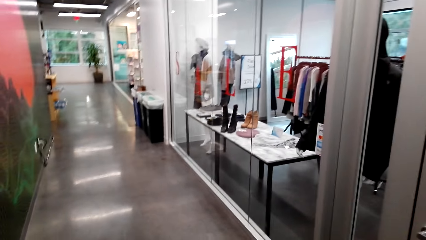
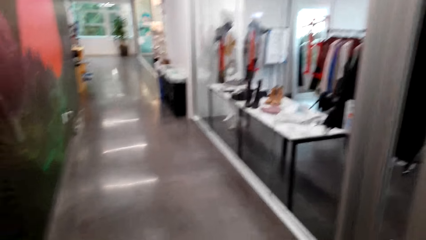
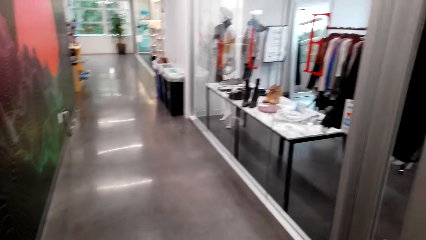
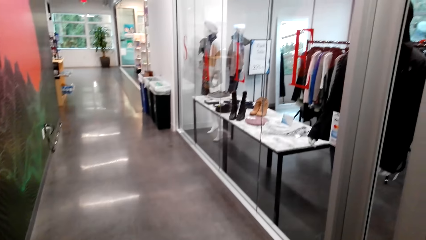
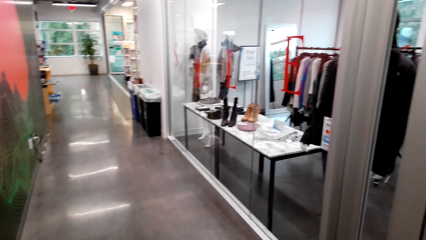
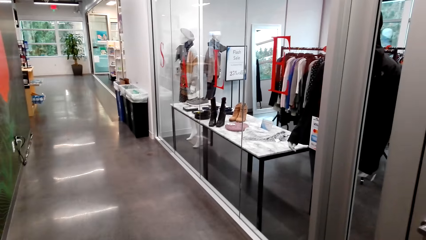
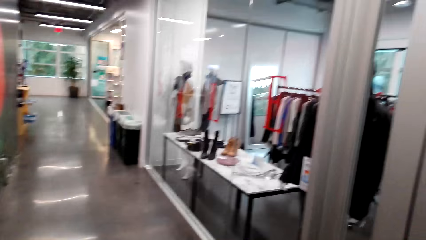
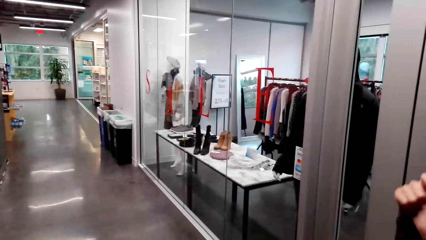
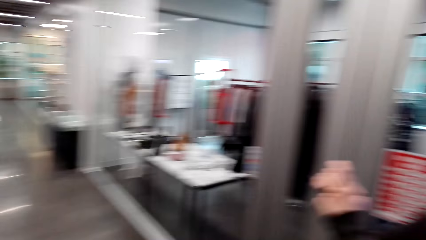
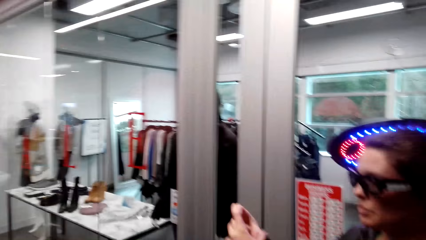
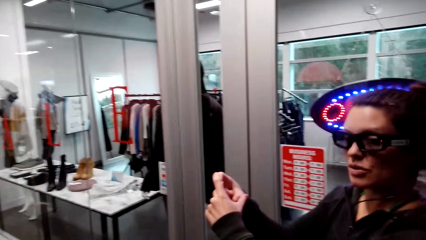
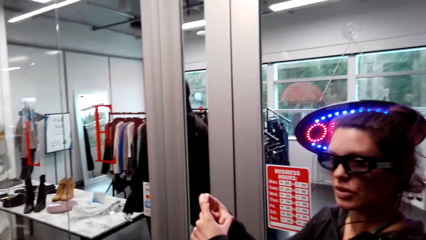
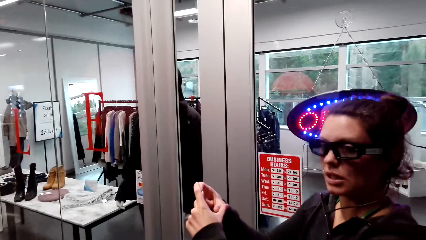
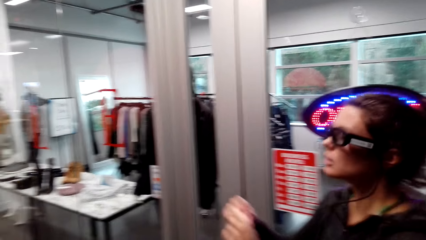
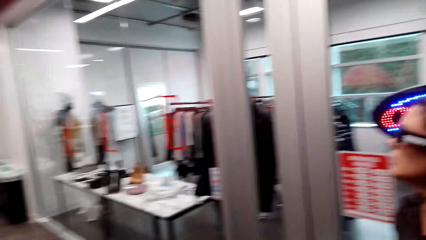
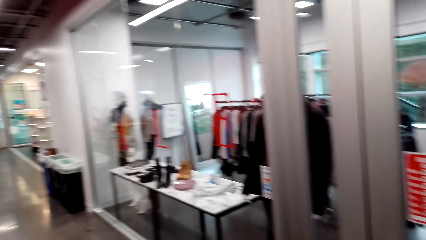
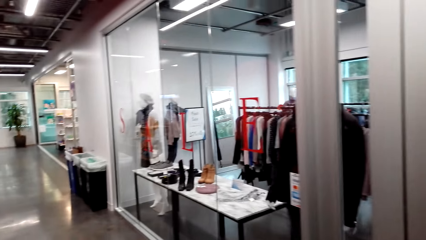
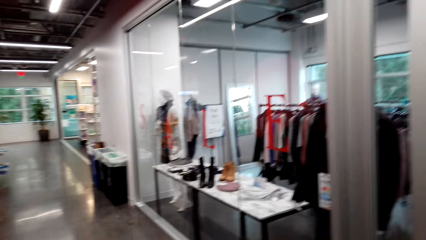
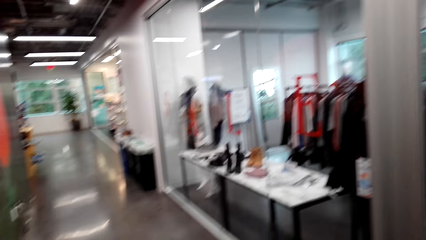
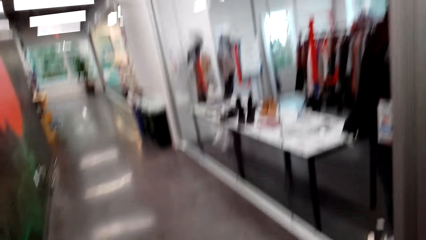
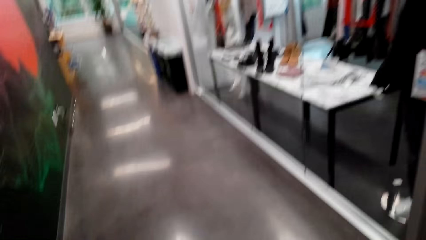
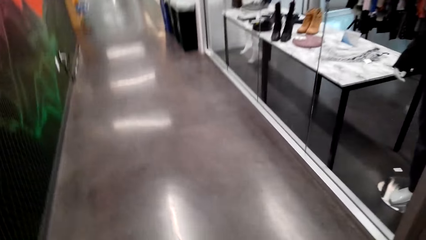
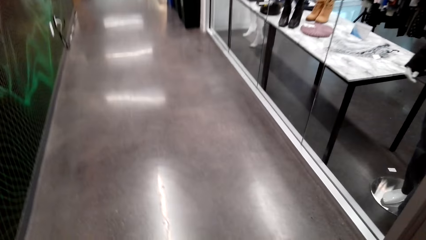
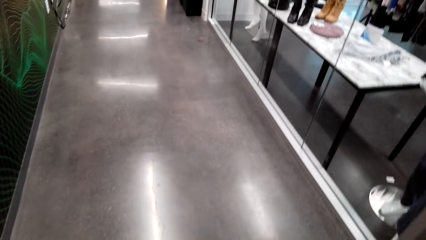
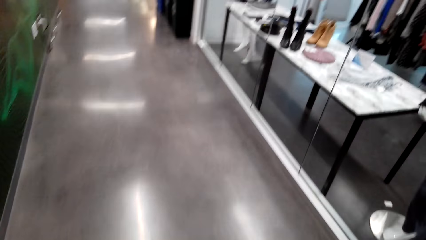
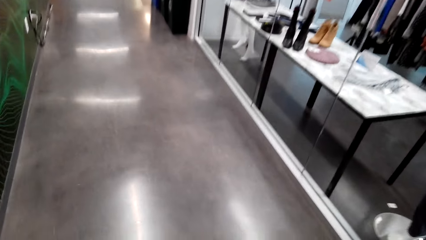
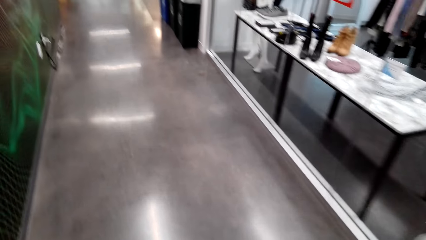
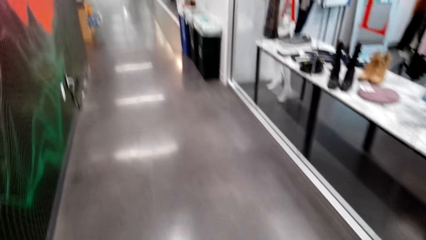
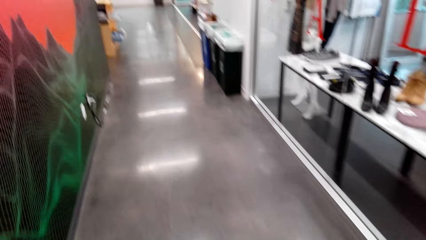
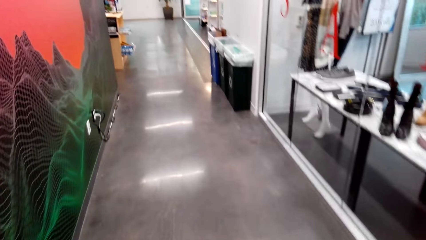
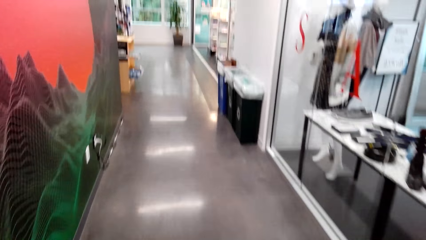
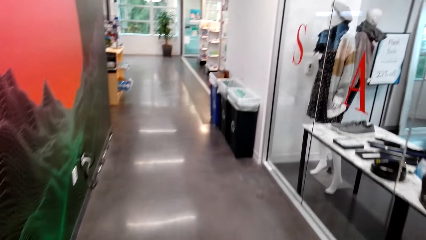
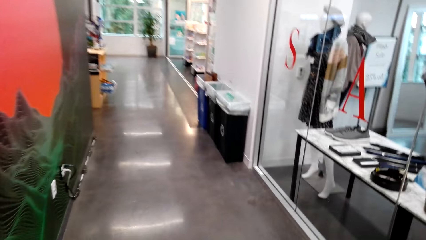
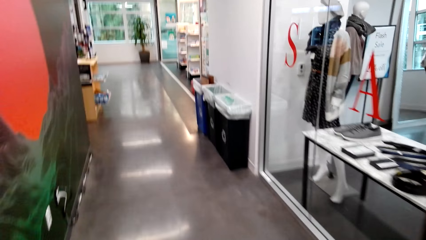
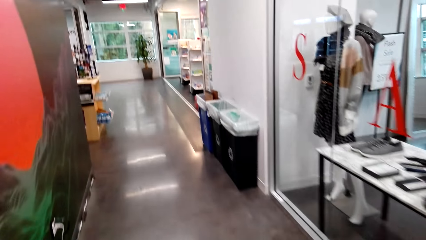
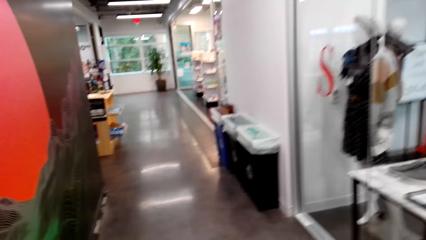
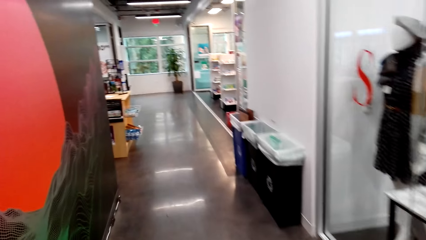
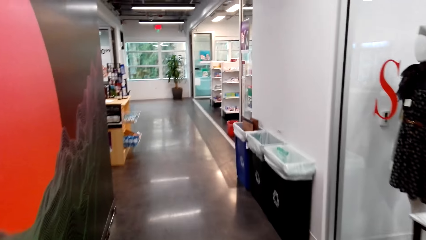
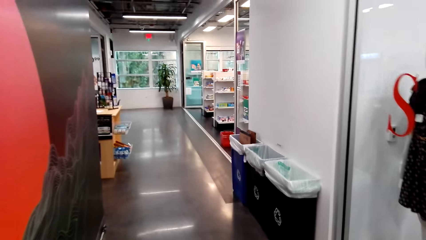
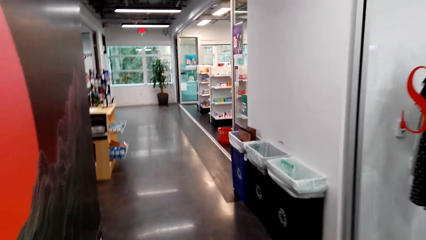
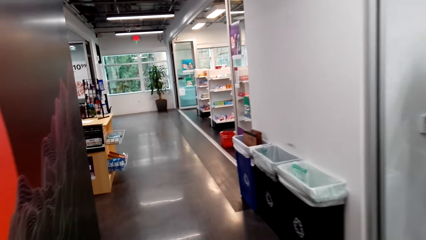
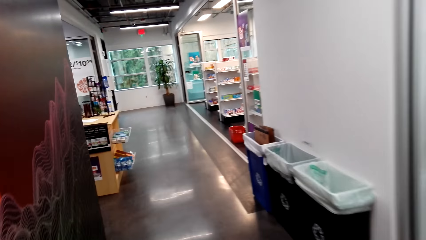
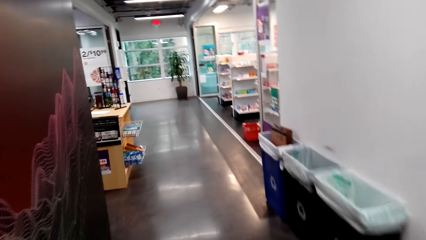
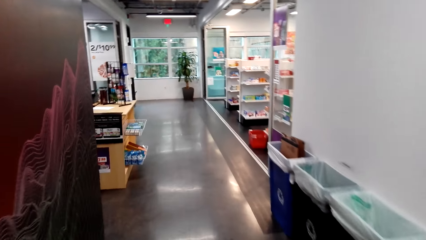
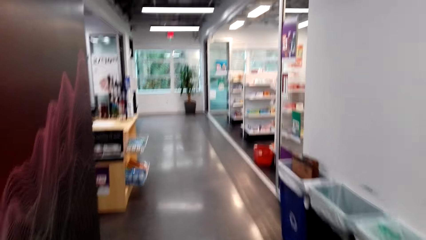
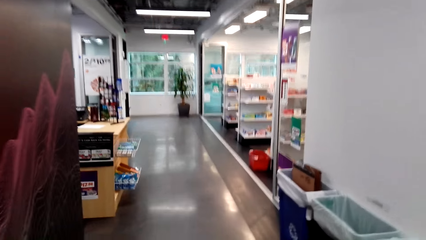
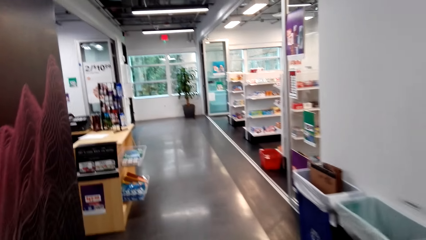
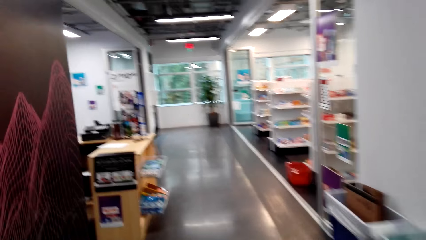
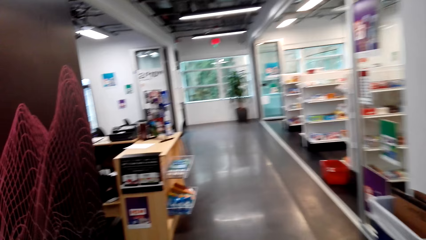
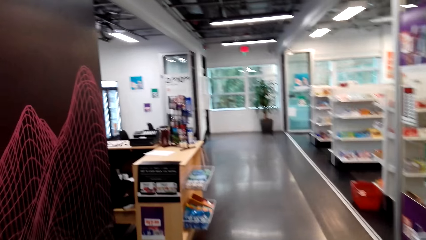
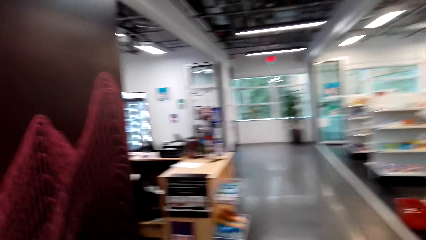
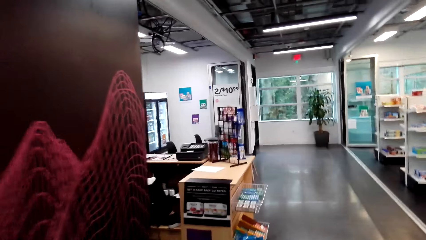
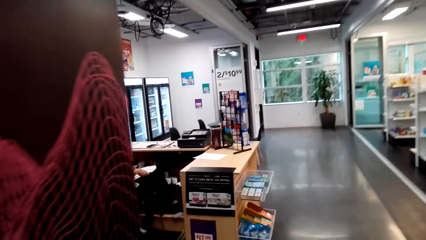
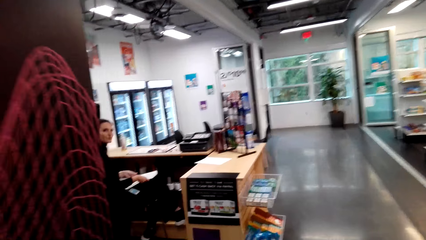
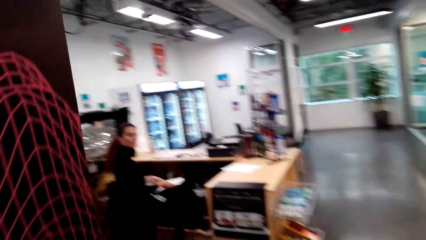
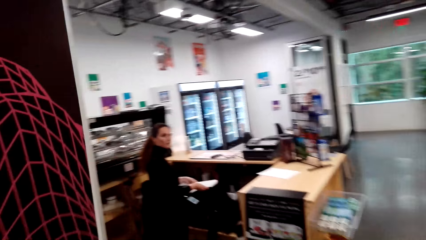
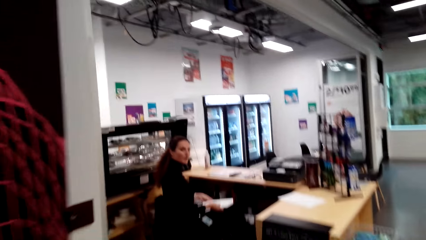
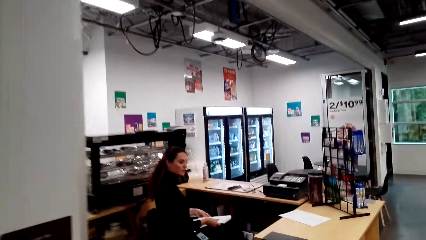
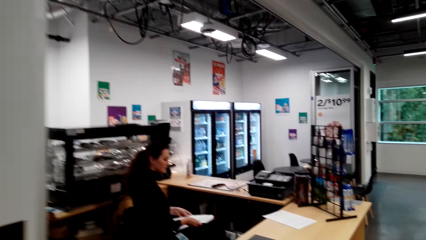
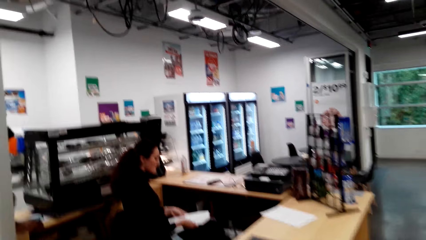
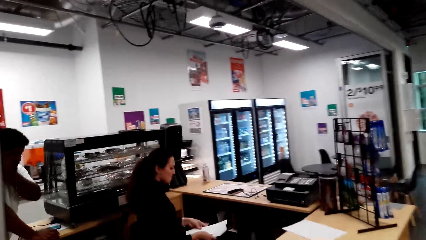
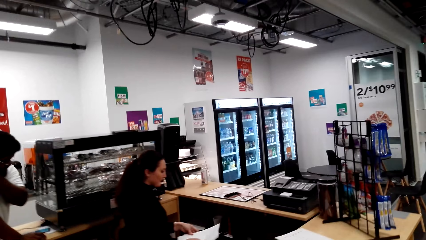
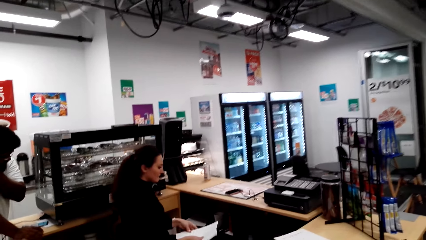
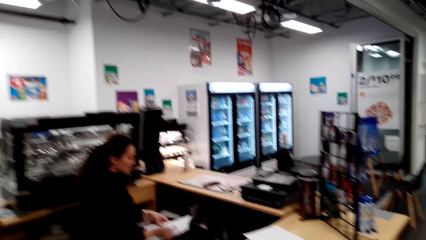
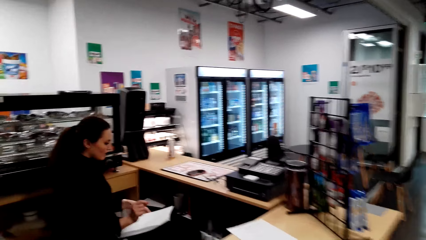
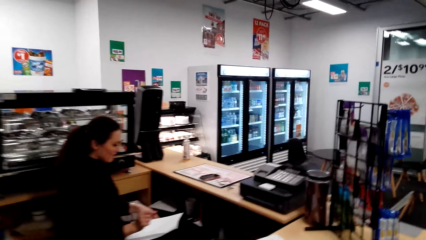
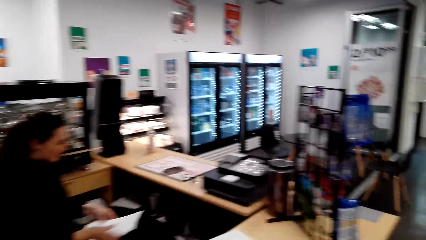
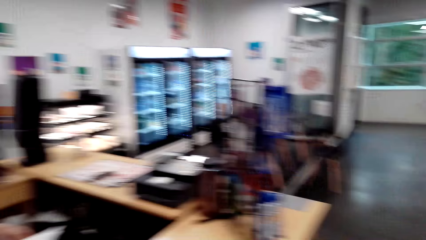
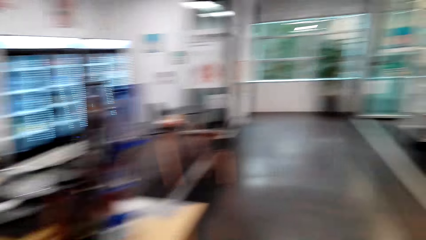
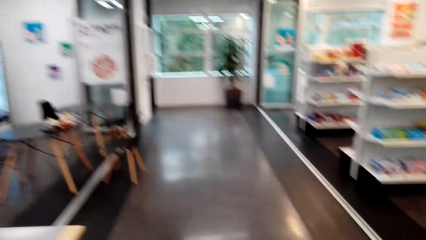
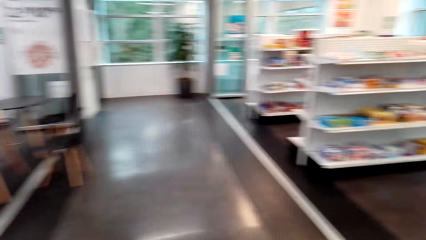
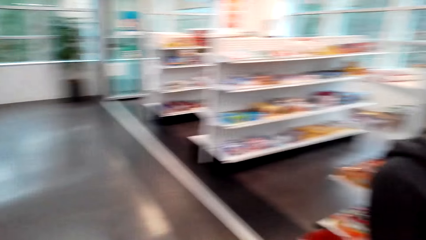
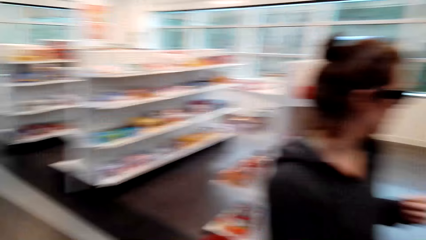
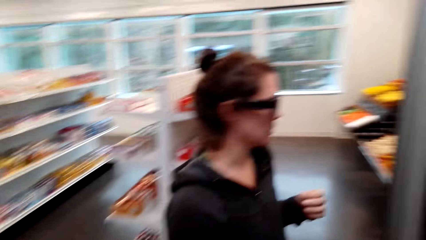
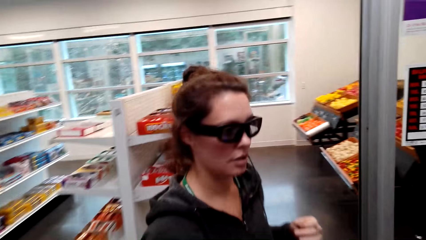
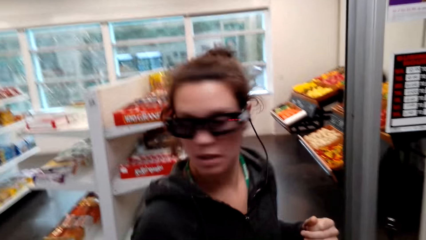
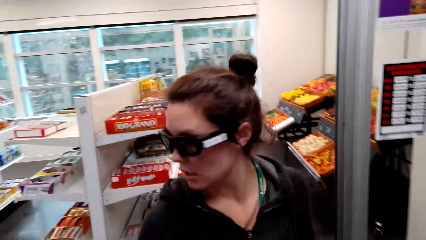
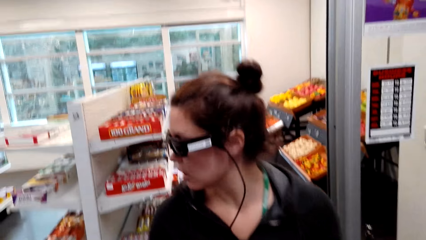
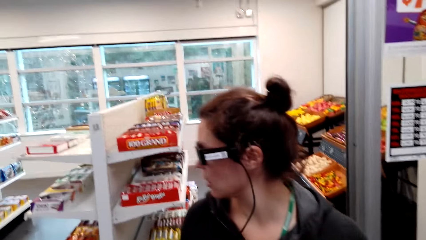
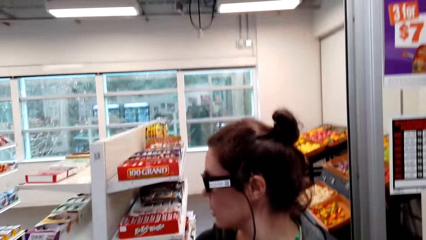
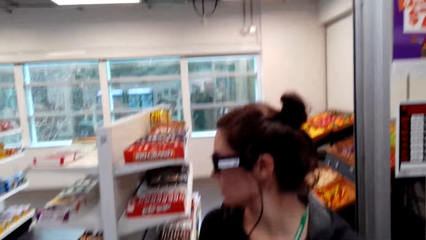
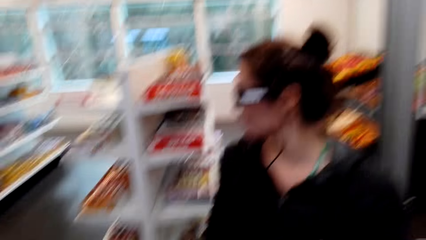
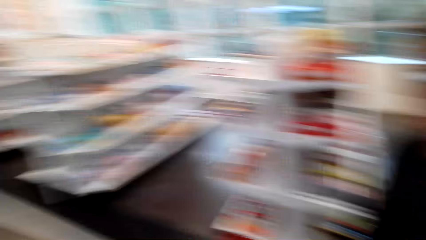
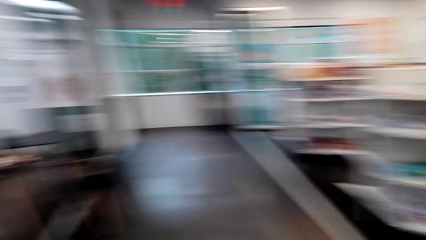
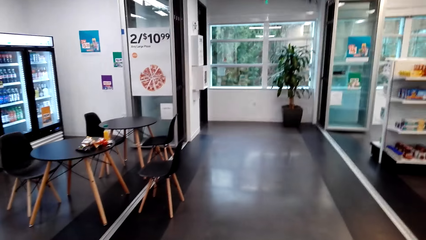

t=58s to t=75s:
A lady does a hand gesture. The camera wearer walks around the house.
